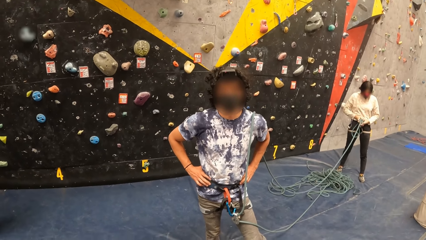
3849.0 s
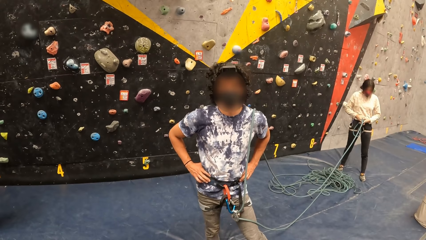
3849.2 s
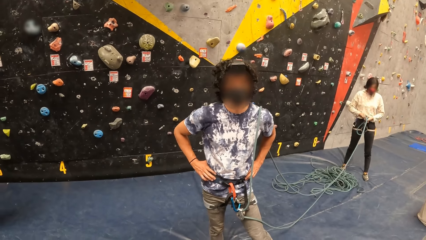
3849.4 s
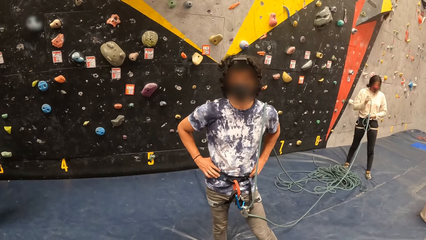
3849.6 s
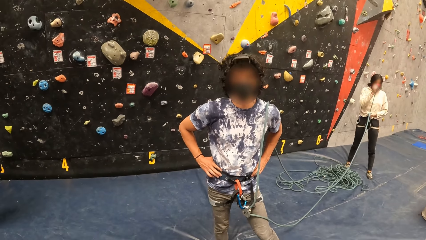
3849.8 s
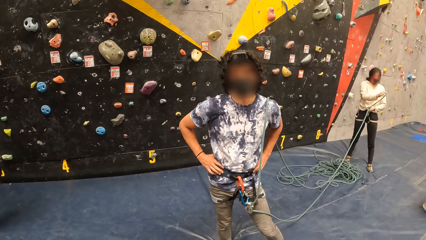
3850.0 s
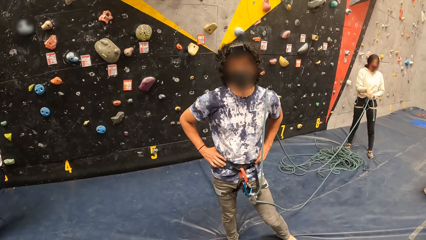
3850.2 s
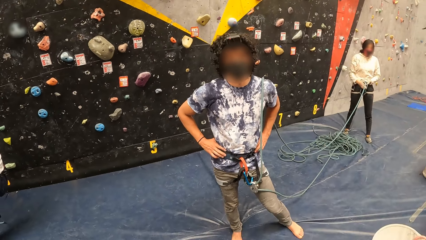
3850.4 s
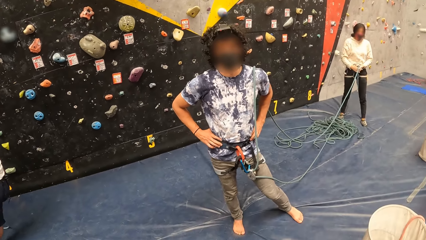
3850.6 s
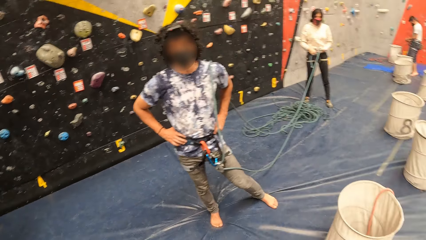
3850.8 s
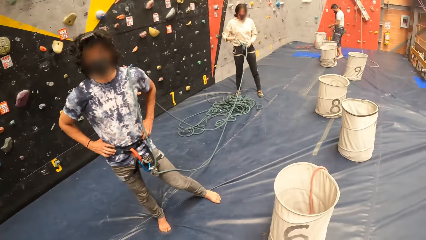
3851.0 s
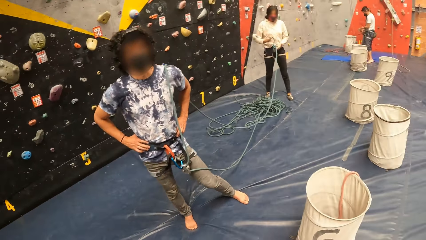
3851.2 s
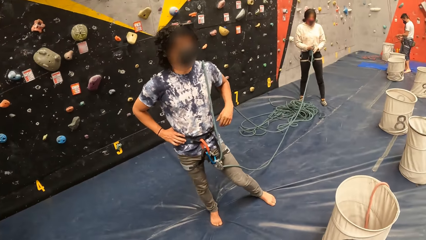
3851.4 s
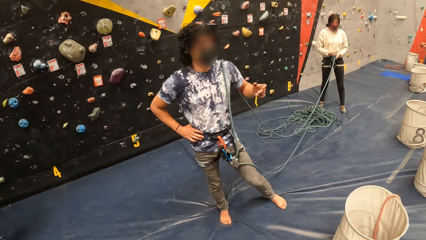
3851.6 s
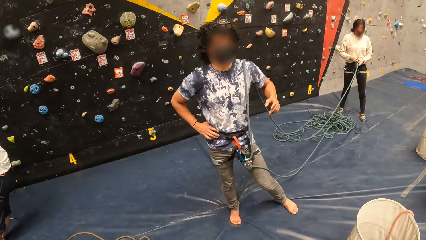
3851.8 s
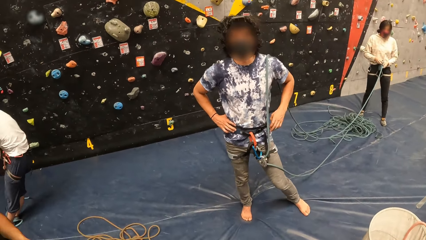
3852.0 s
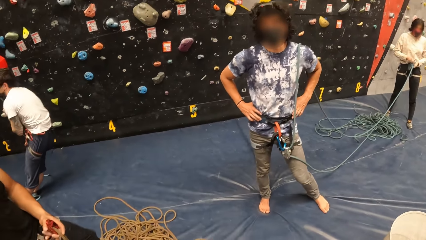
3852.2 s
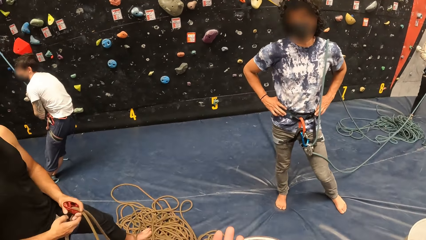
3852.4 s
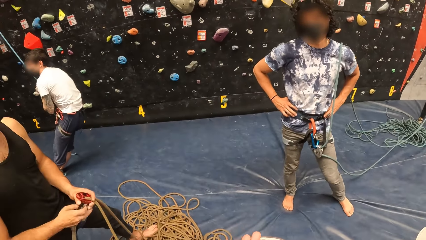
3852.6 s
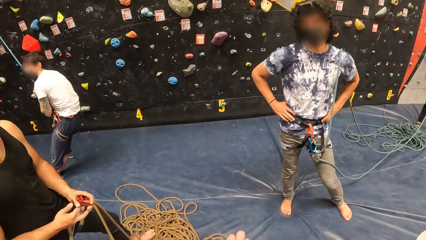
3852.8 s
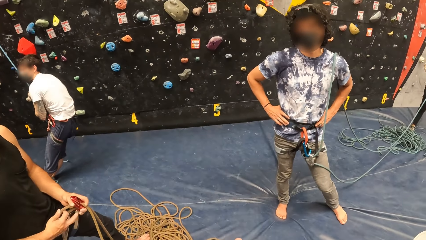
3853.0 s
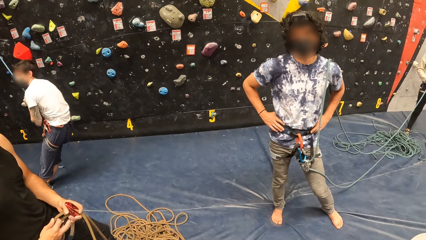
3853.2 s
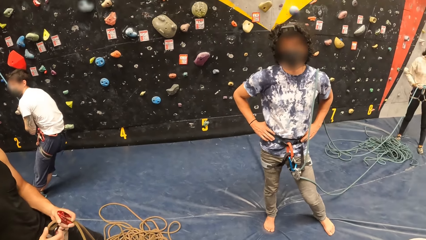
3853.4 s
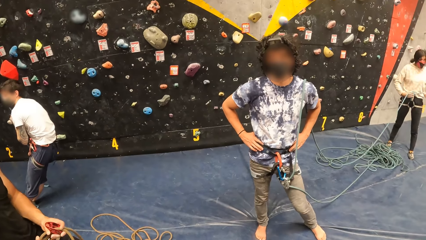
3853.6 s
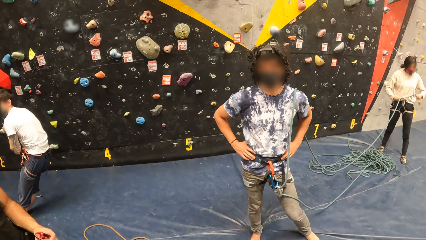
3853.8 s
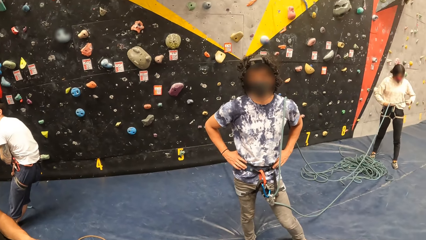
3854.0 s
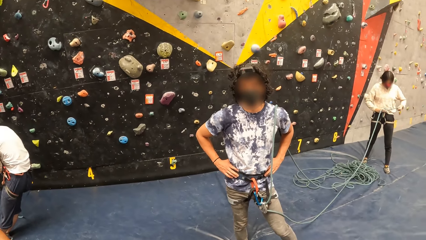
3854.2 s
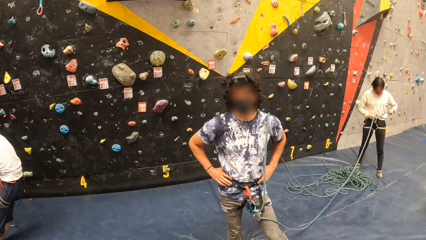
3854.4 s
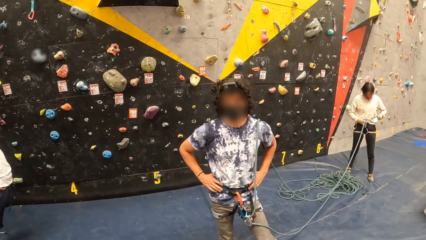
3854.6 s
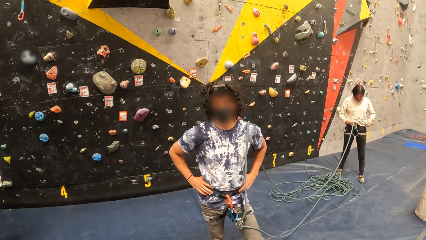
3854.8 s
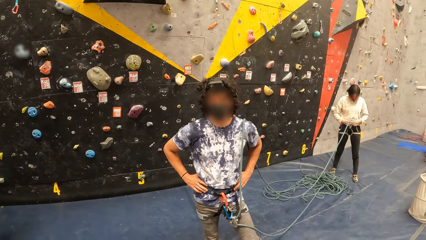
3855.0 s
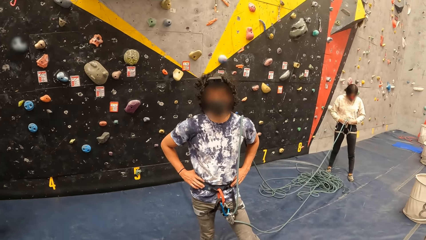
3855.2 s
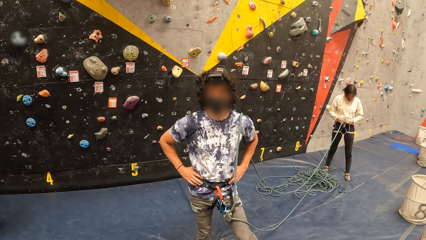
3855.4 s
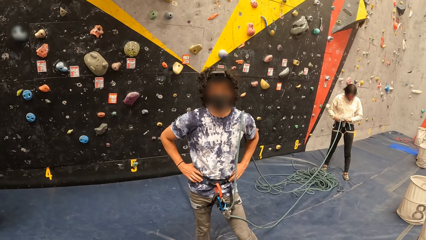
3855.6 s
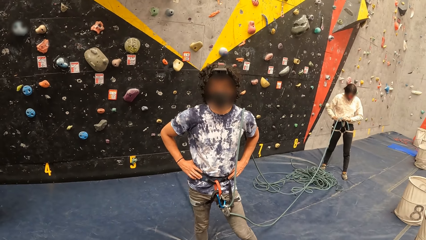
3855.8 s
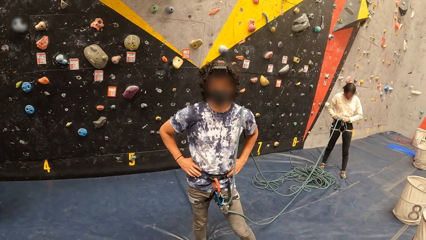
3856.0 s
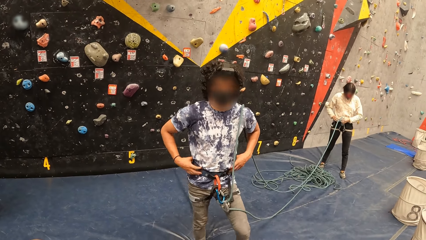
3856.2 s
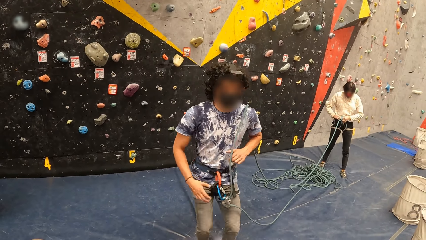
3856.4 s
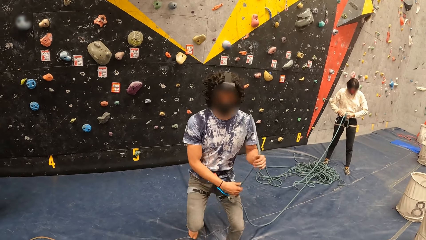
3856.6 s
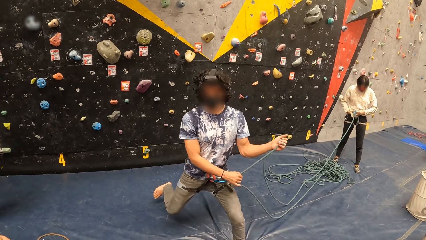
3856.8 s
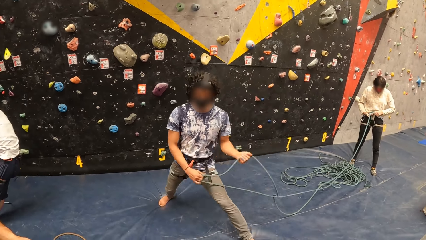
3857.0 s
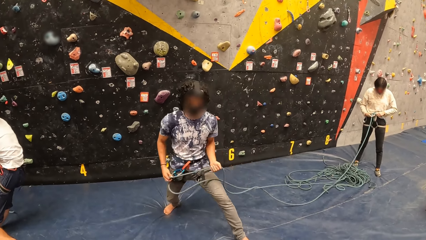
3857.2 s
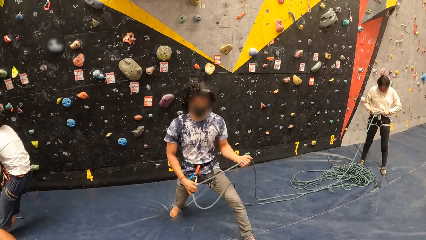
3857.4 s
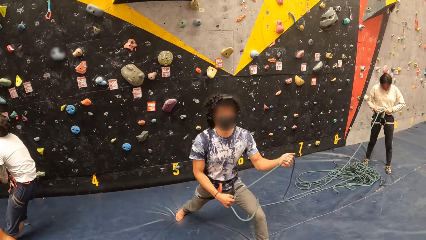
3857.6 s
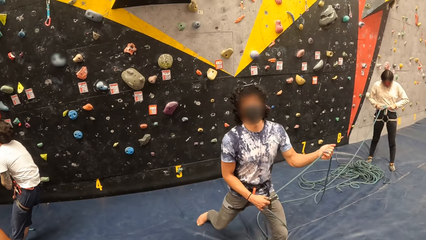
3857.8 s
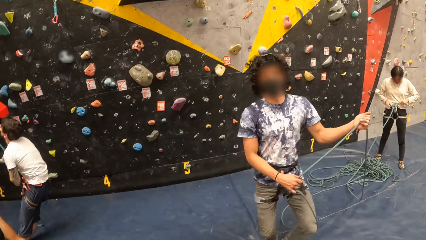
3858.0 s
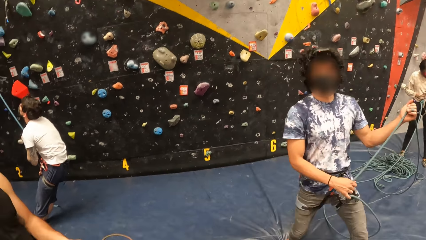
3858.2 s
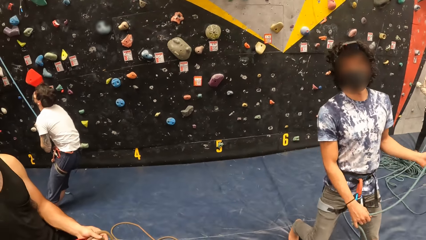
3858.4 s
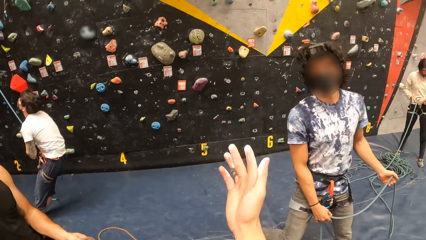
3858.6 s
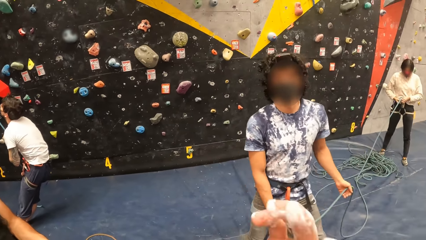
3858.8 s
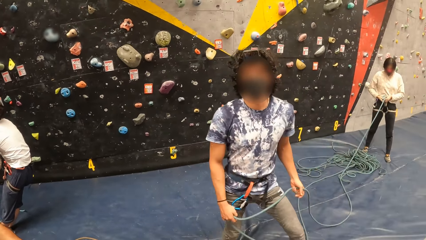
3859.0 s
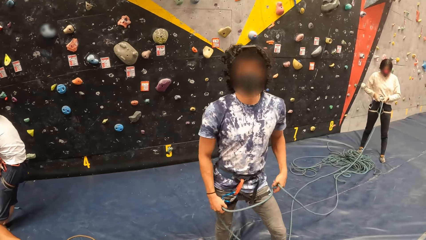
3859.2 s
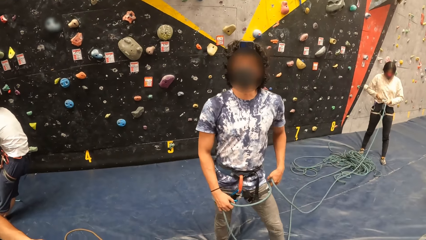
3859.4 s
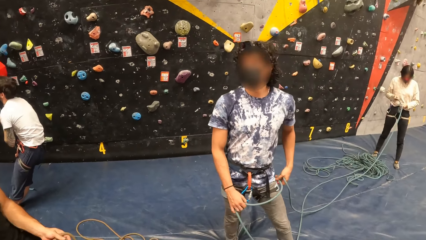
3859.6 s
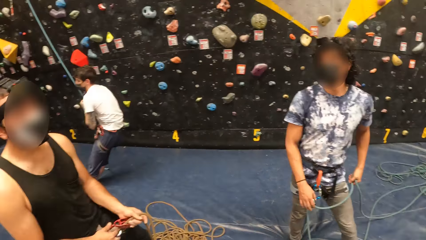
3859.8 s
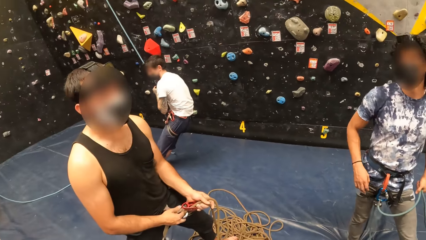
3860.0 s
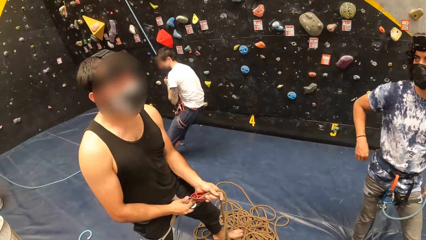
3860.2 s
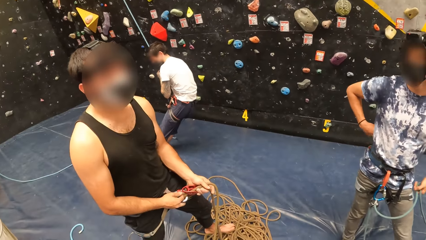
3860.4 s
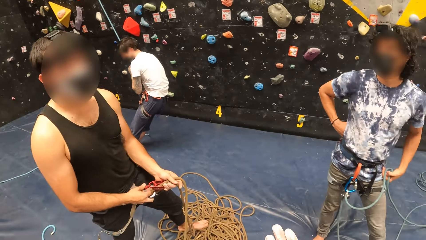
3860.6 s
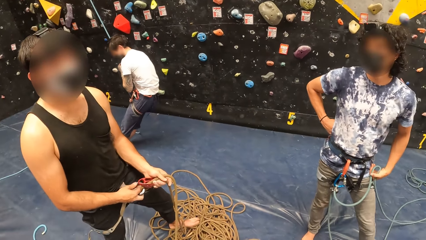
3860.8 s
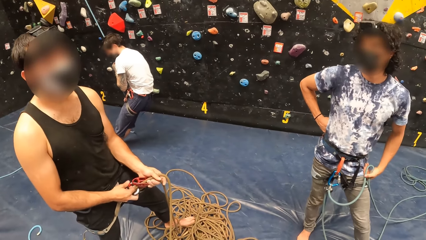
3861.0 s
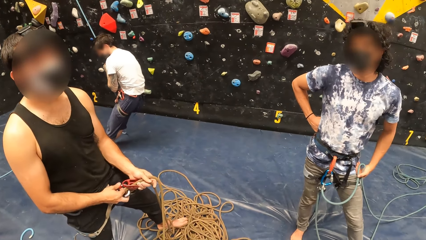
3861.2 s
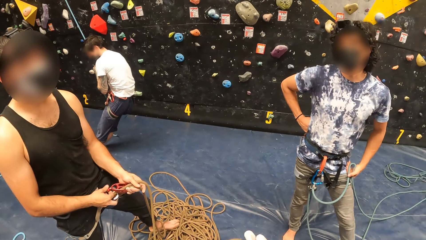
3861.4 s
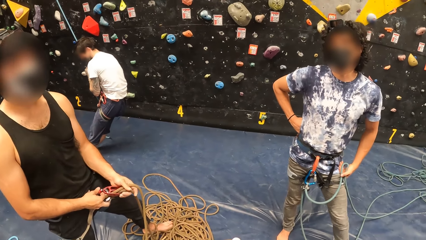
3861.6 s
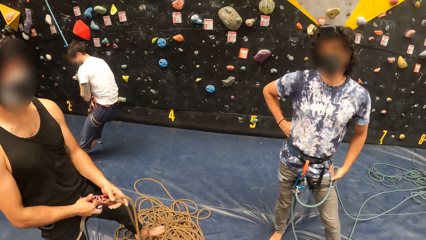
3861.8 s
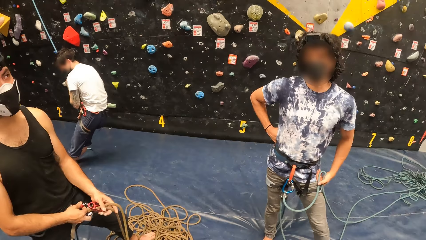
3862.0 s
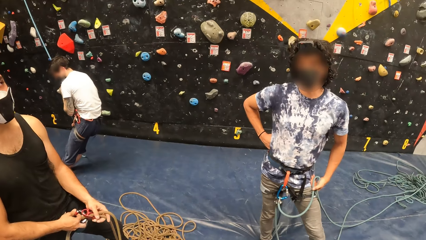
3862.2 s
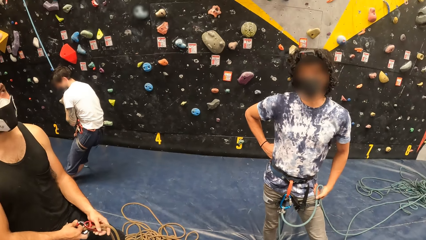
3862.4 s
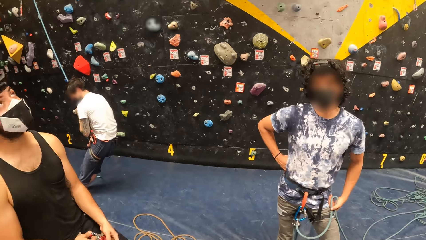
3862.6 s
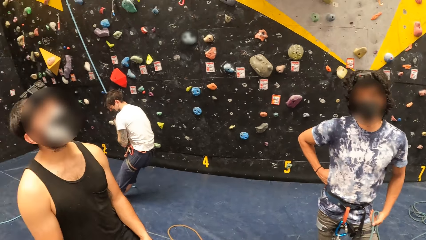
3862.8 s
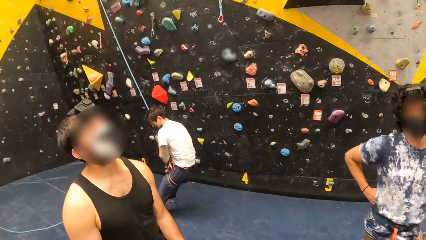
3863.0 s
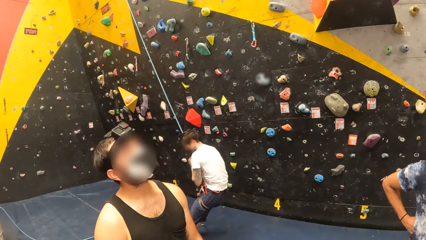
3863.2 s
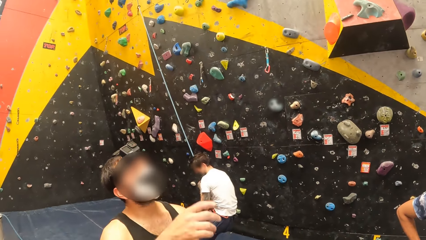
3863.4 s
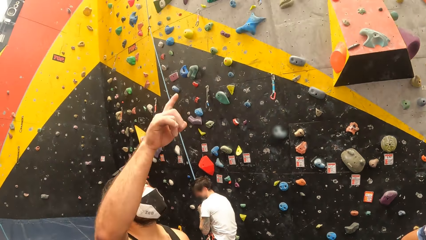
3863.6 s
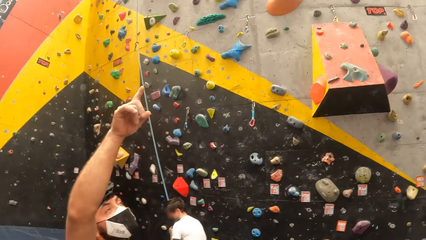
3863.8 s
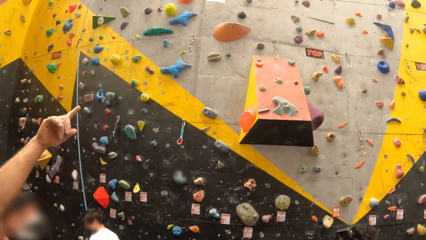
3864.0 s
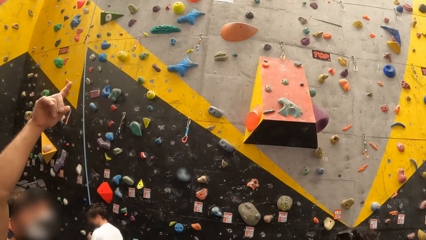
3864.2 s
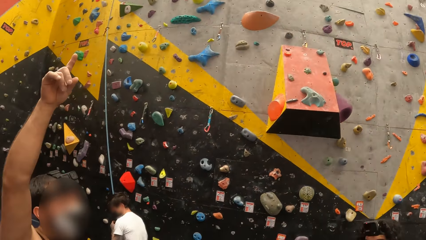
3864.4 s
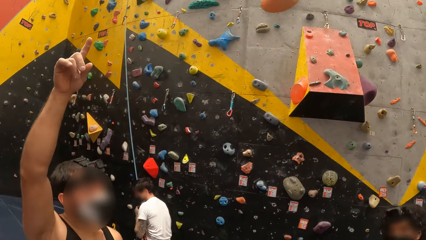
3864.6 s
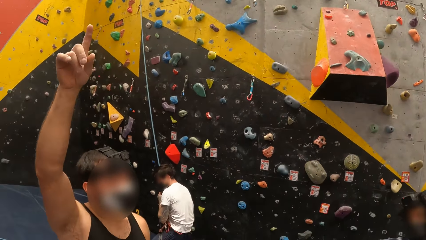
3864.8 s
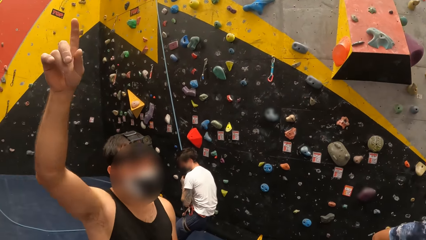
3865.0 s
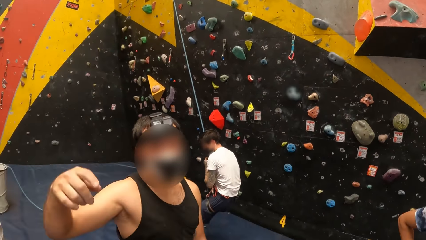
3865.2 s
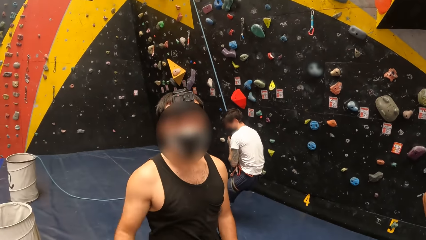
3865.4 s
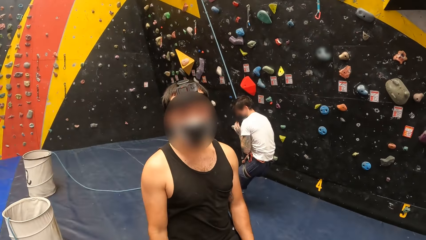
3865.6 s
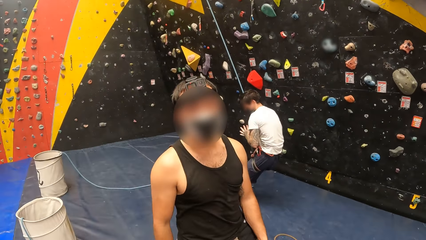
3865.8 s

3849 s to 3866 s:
A person gestures. The camera wearer talks to the person. They look around. The person moves around. The camera wearer gestures. They look around. The person holds waist. The camera wearer looks around. They interact with a man. Another person raises hand and lowers hand.
